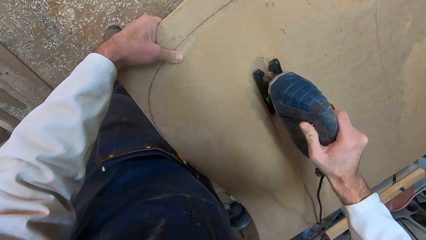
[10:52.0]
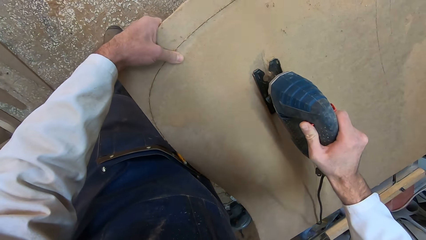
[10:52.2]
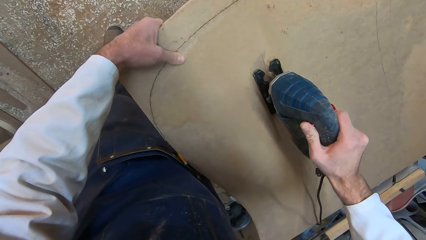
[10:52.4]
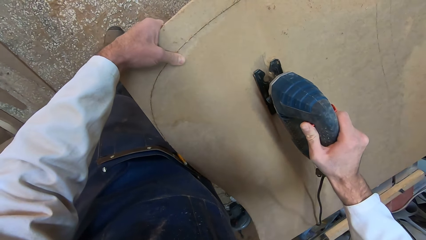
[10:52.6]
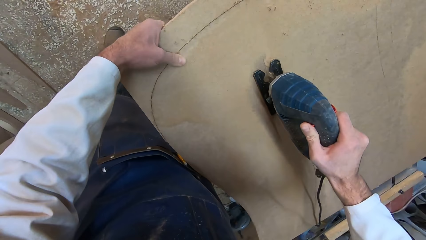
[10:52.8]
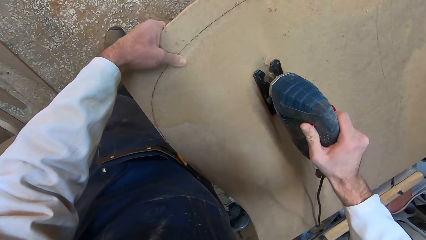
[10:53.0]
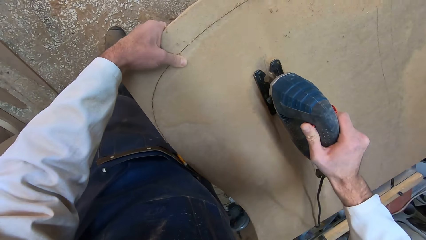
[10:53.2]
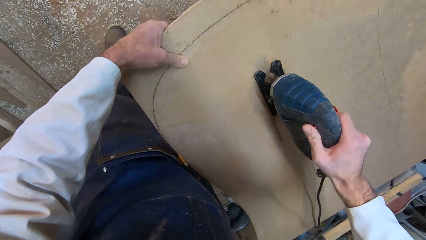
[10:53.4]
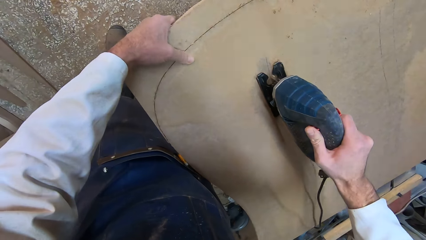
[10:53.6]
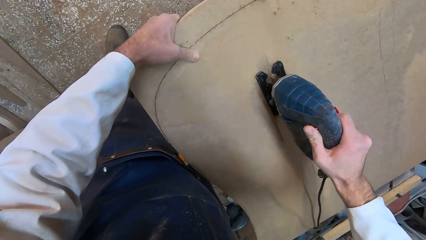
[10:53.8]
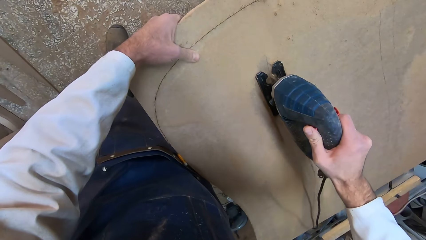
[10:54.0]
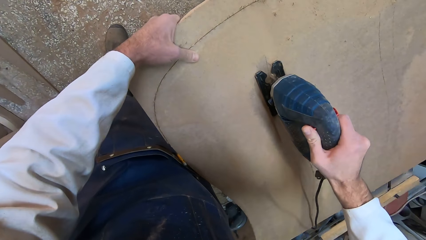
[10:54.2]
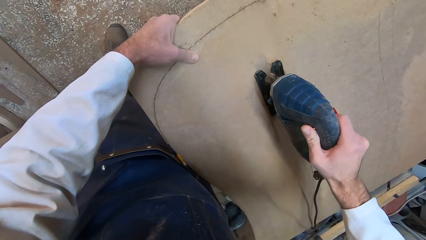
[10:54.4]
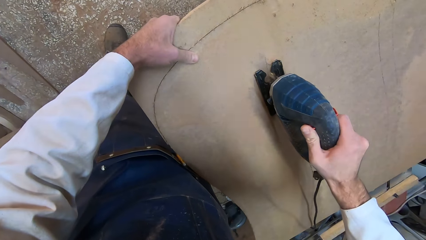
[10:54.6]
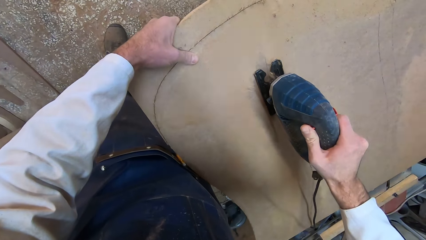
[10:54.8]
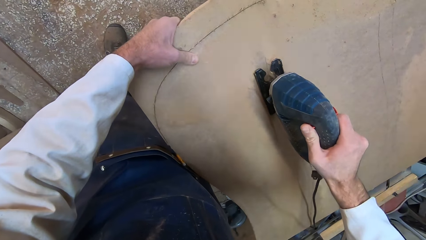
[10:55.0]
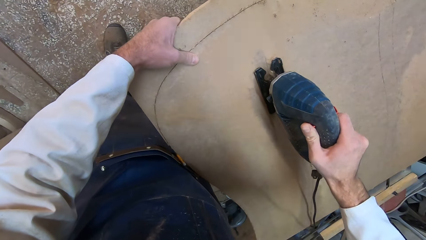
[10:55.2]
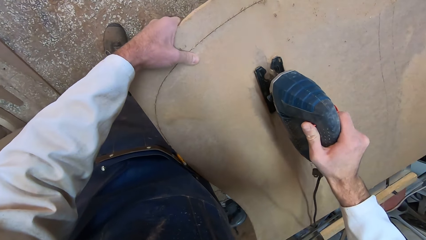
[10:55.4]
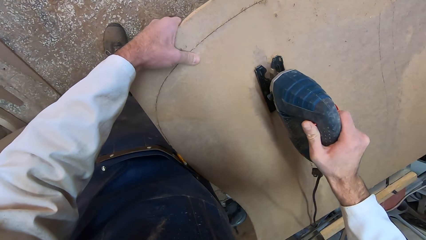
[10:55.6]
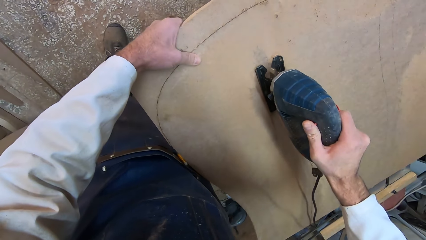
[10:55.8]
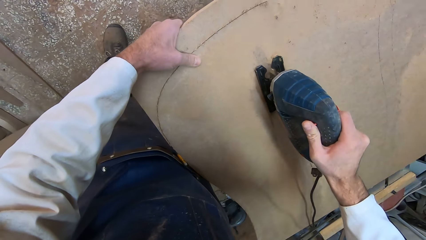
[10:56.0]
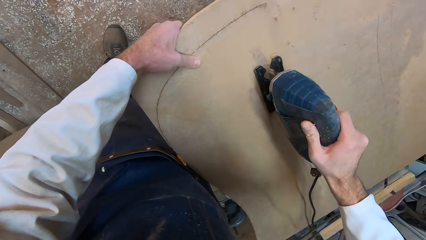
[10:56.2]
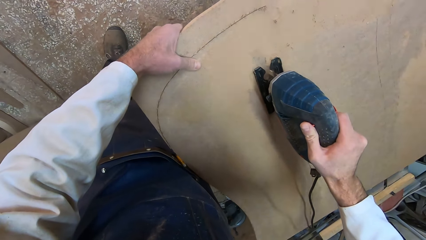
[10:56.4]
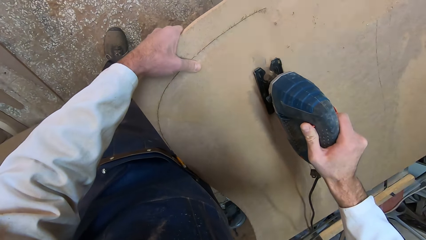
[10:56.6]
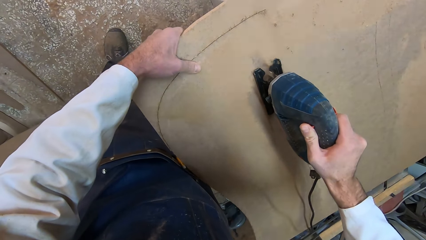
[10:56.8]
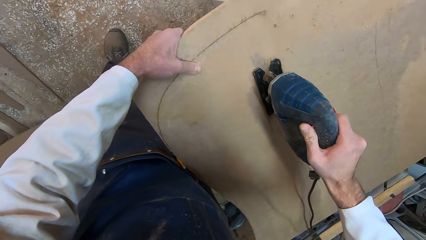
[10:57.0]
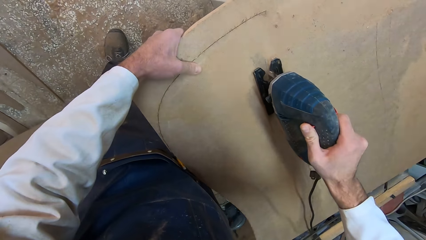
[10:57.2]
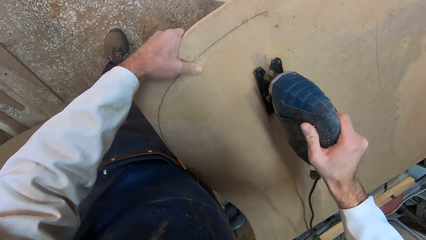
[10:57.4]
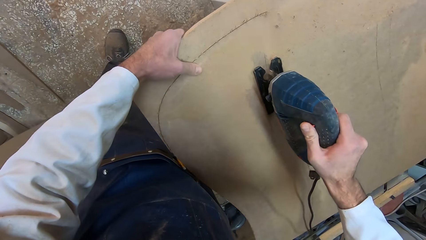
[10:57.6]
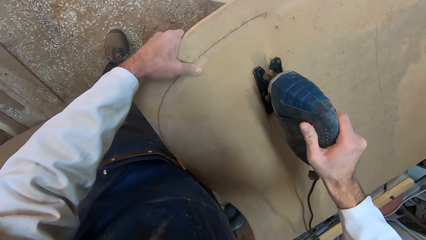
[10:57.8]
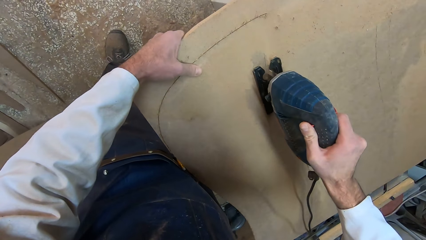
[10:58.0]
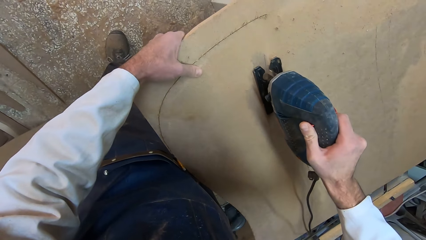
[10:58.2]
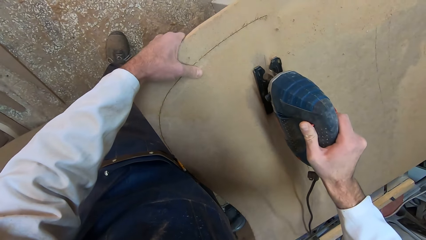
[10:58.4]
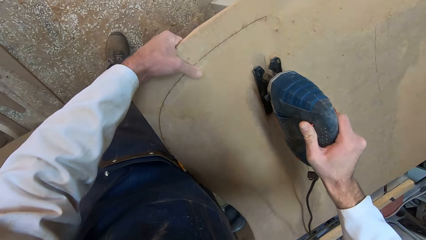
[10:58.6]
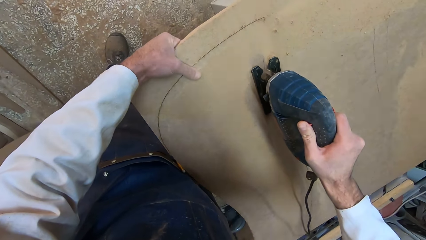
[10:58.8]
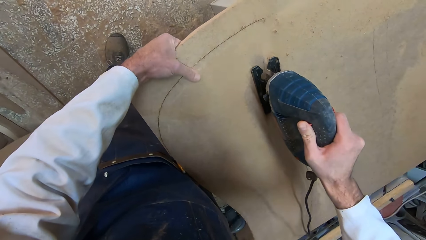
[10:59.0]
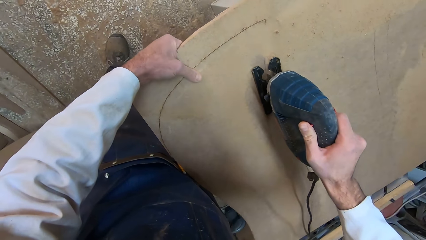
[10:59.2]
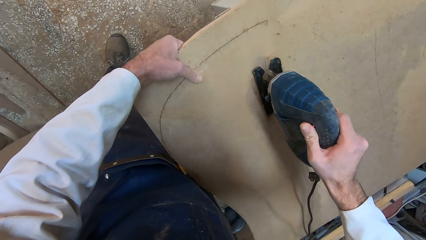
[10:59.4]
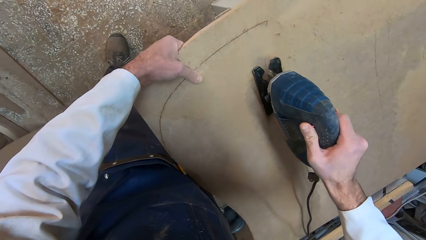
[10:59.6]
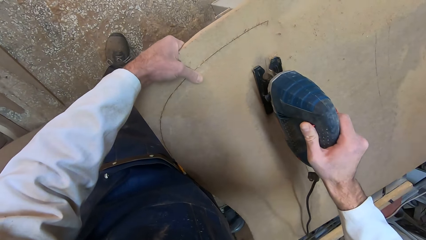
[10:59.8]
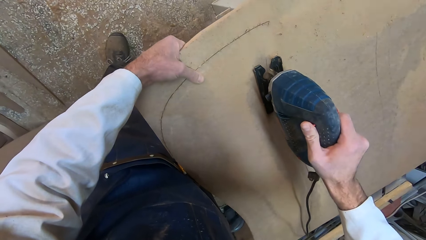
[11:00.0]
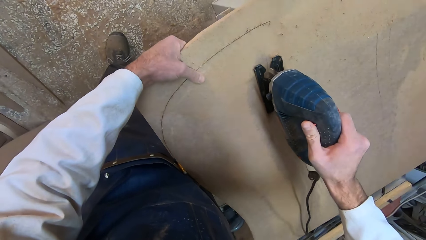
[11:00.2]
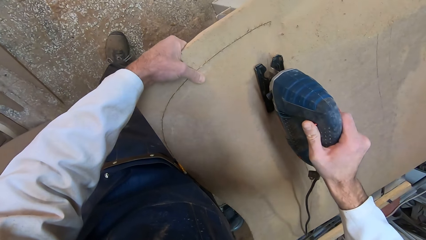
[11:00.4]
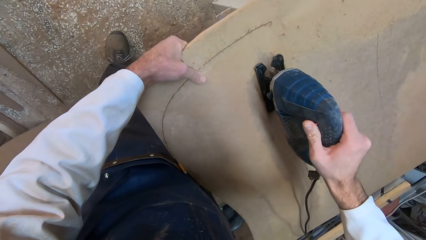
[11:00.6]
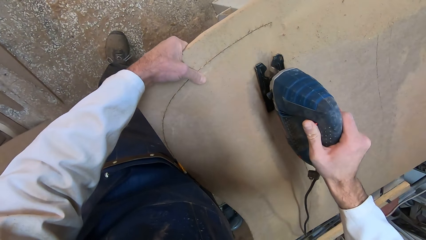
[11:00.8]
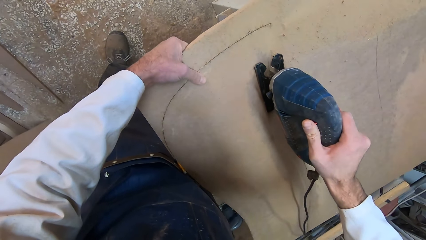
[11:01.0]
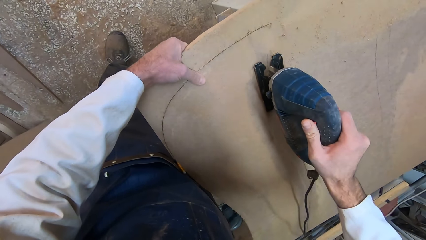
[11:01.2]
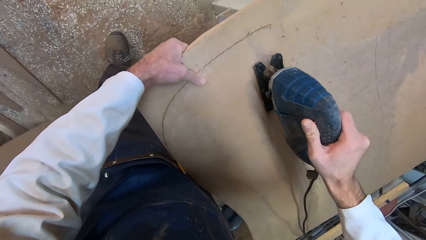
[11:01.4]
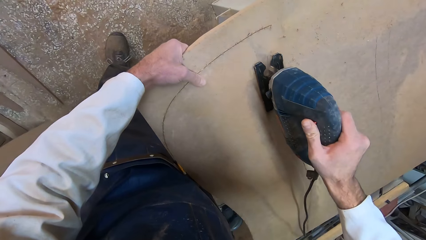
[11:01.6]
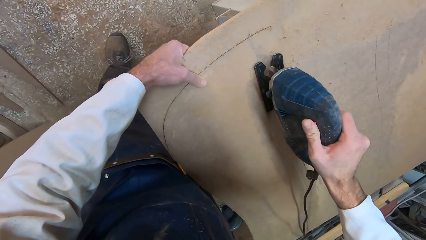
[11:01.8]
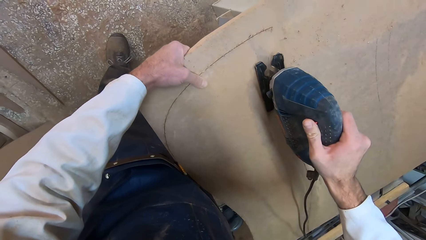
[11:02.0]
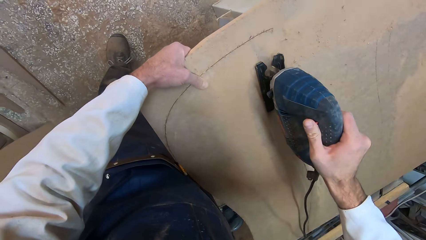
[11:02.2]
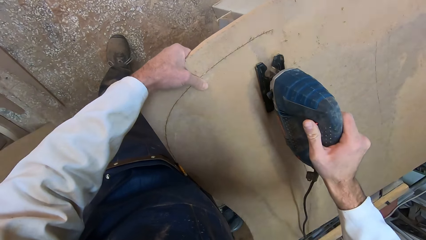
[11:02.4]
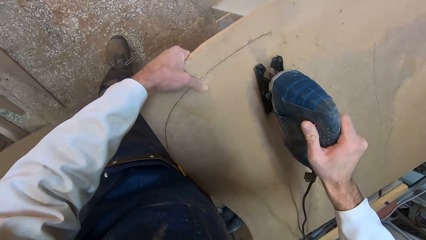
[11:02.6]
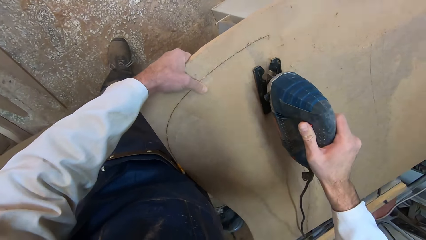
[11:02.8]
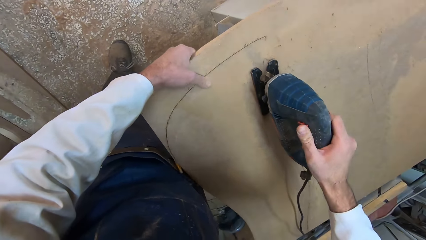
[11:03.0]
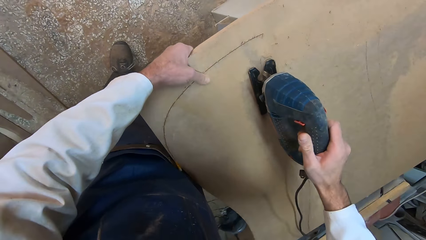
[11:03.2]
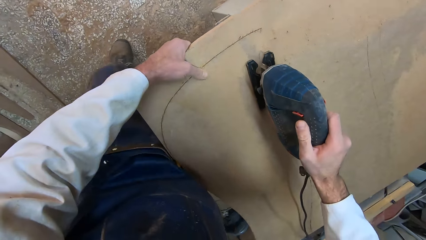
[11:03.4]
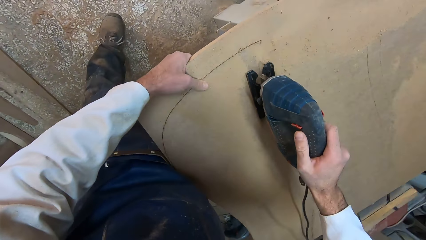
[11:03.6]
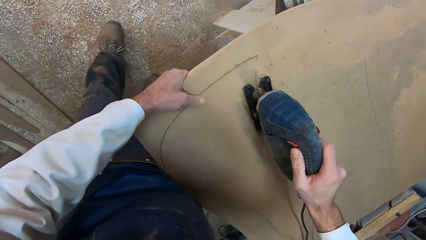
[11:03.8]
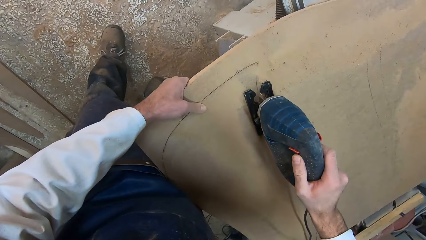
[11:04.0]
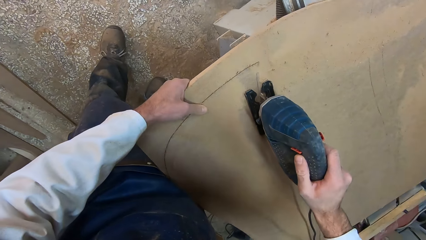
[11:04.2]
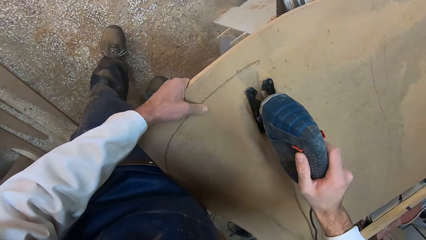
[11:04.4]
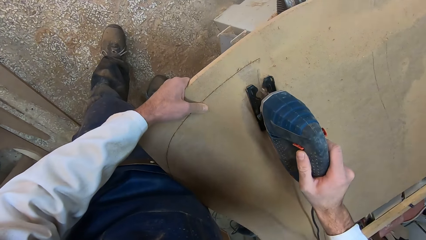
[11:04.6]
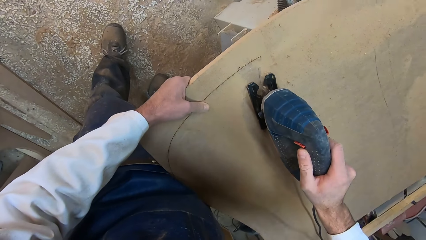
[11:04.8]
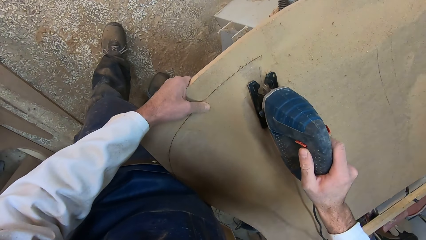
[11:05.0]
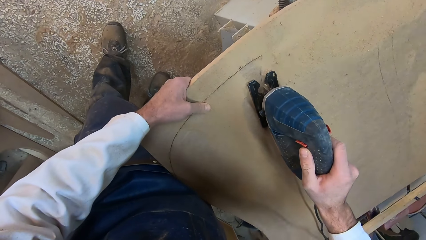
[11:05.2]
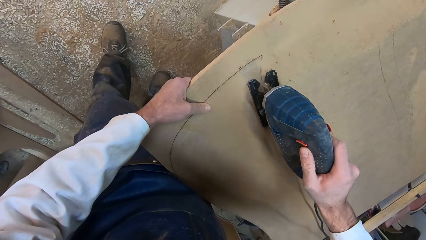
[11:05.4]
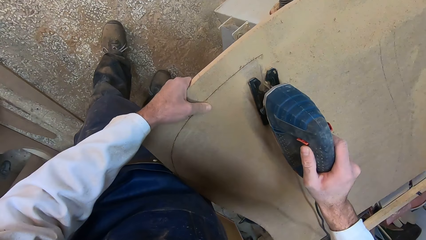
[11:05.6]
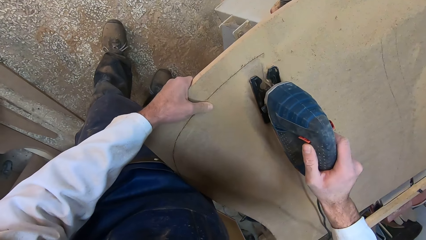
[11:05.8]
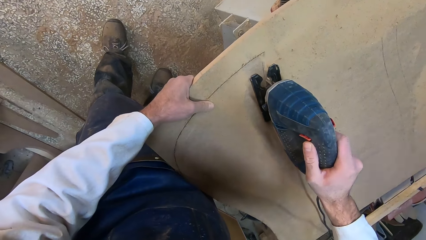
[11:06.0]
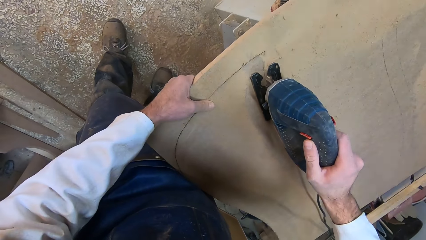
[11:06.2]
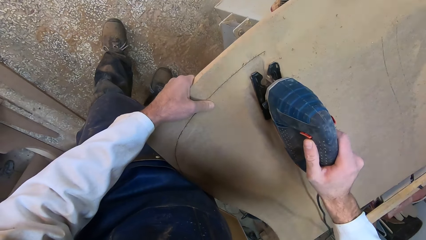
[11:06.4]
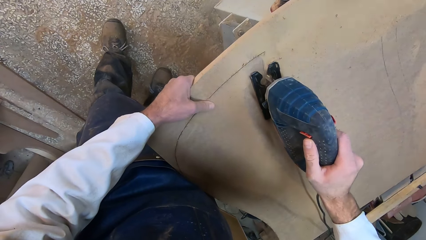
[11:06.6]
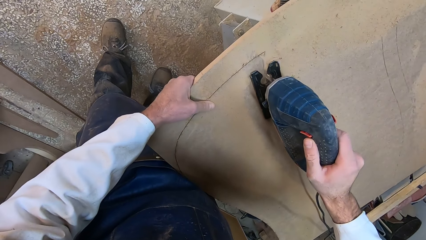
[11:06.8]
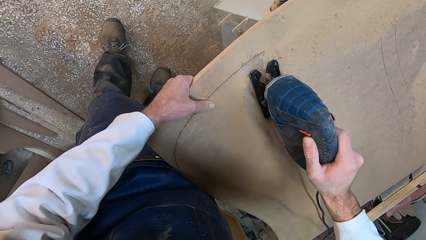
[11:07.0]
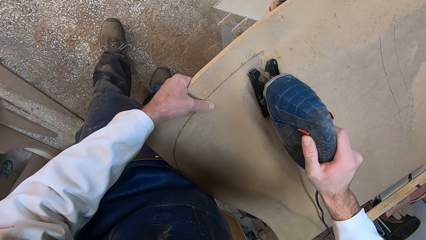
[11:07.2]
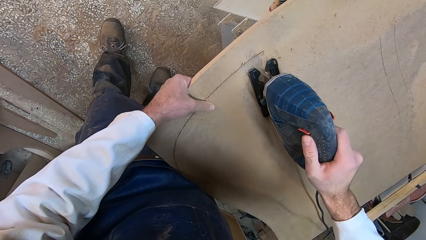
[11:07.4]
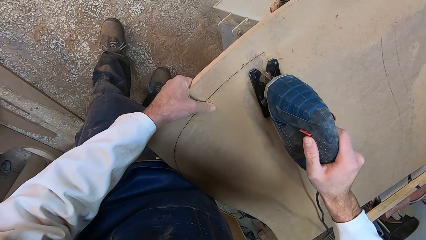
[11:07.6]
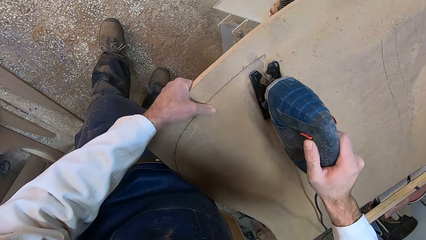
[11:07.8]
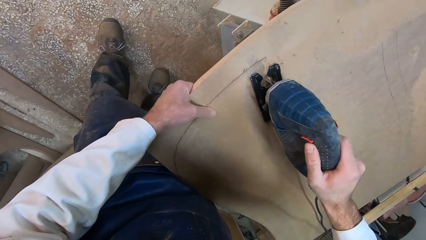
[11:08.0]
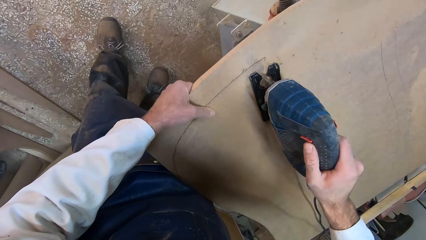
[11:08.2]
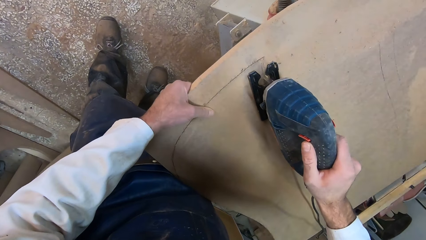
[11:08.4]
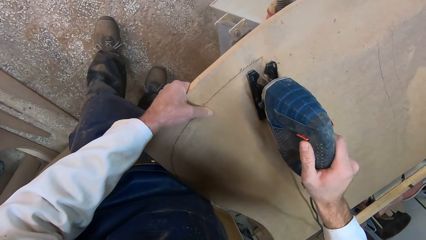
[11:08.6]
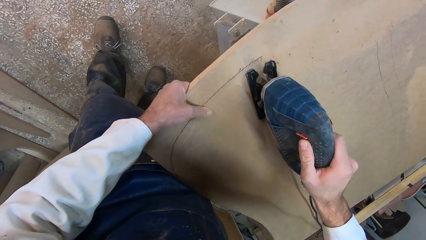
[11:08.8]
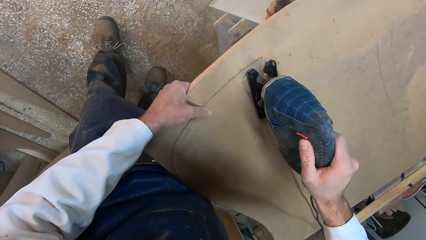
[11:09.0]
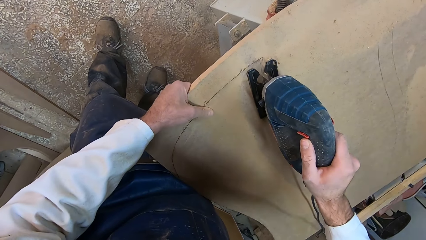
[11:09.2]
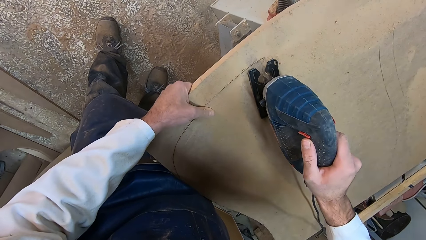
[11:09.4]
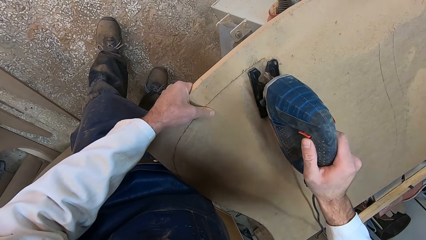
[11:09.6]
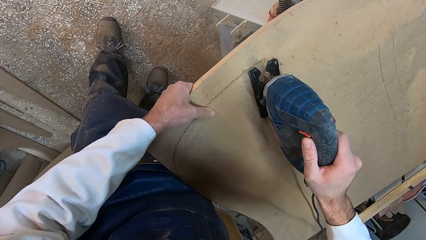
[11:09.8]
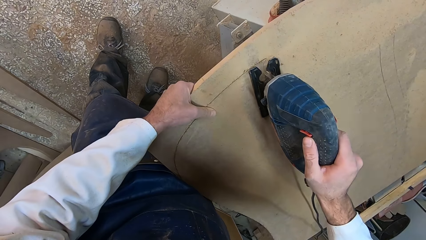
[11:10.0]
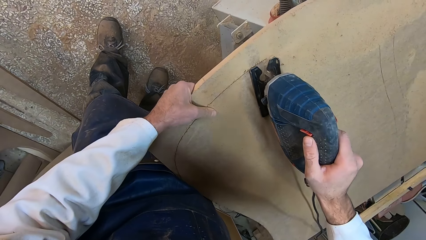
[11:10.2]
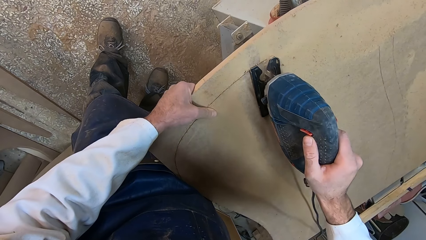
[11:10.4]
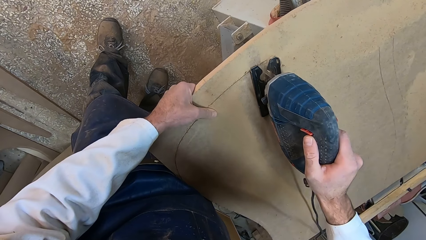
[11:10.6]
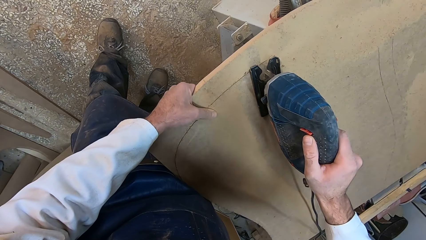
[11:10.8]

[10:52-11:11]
The camera wearer moves his left hand slightly up the wood. He moves his left hand. He moves his left foot. He makes a slight body movement.
